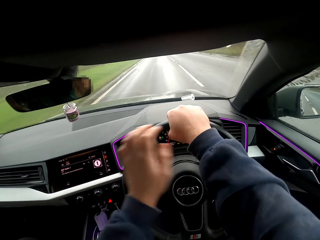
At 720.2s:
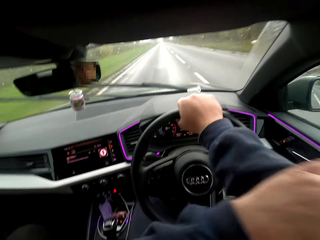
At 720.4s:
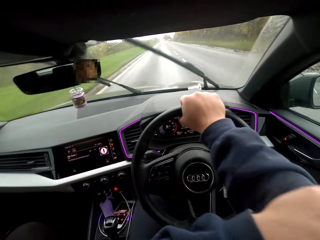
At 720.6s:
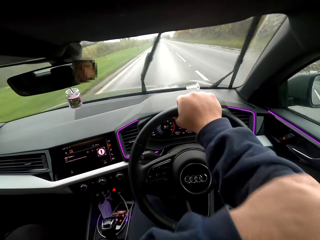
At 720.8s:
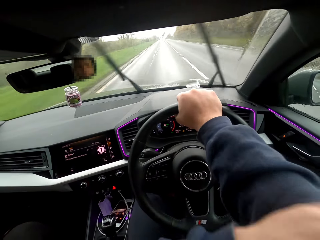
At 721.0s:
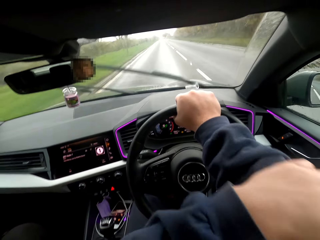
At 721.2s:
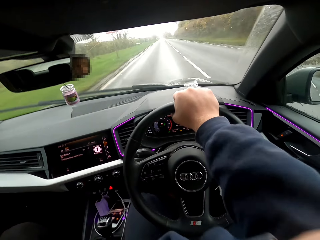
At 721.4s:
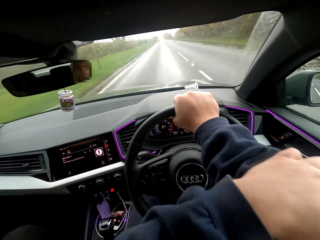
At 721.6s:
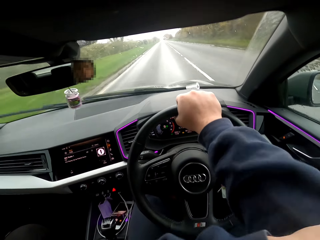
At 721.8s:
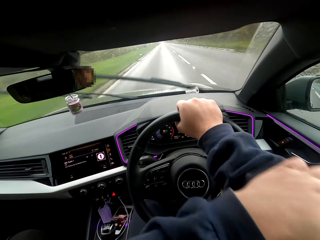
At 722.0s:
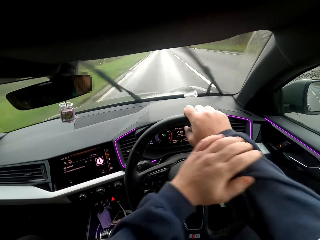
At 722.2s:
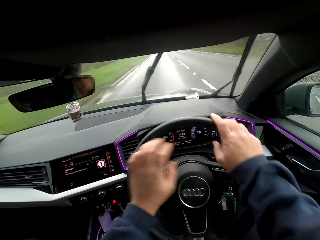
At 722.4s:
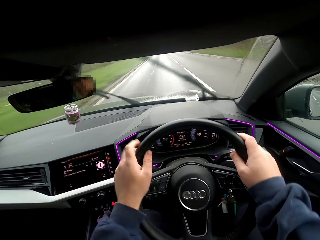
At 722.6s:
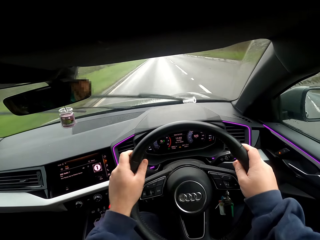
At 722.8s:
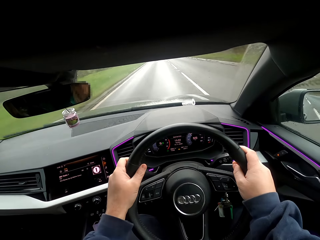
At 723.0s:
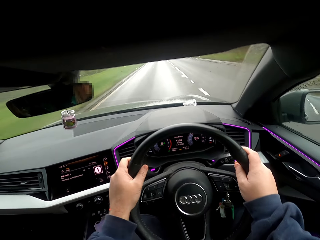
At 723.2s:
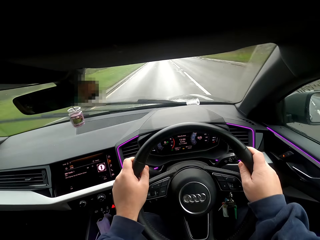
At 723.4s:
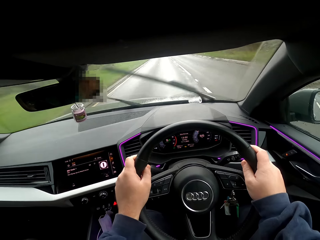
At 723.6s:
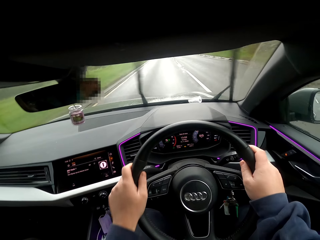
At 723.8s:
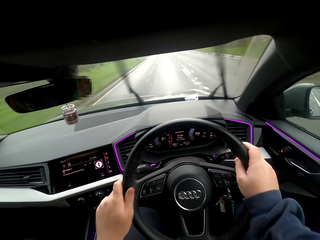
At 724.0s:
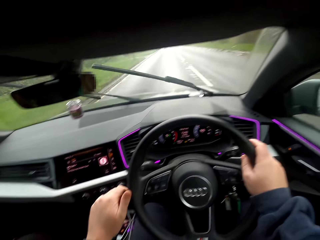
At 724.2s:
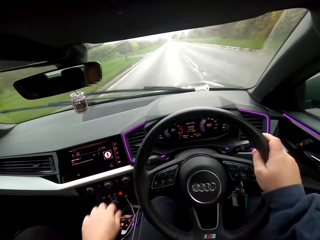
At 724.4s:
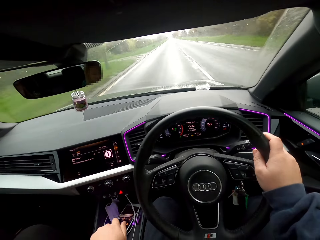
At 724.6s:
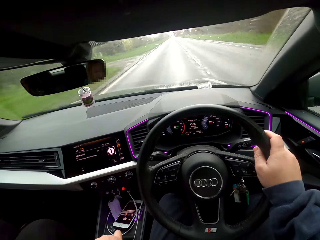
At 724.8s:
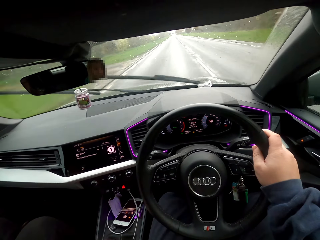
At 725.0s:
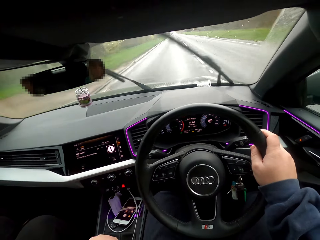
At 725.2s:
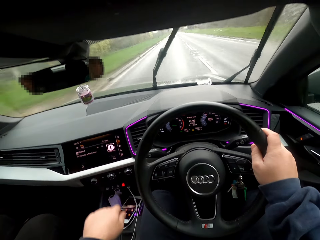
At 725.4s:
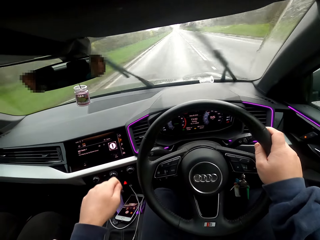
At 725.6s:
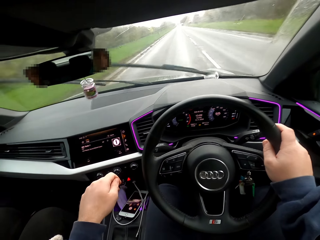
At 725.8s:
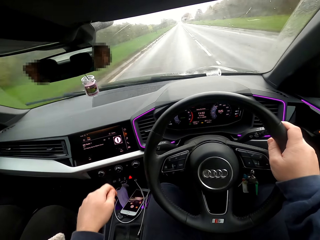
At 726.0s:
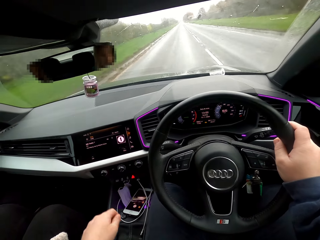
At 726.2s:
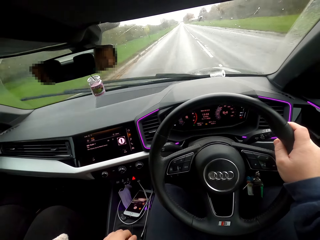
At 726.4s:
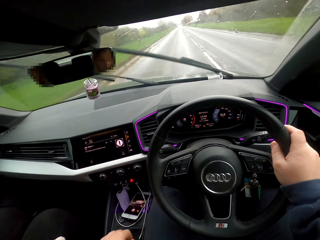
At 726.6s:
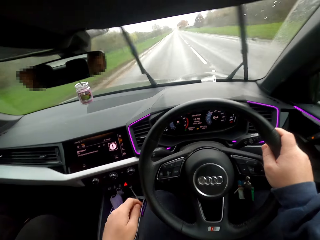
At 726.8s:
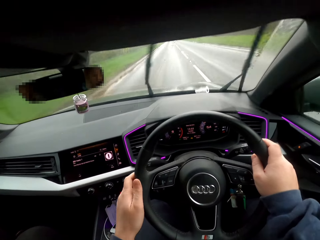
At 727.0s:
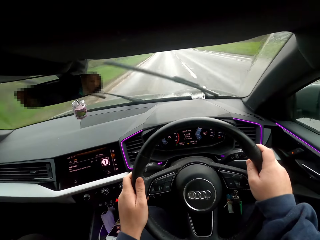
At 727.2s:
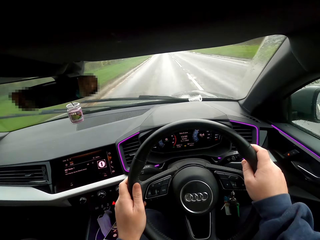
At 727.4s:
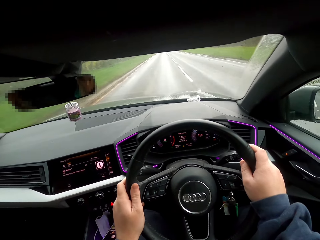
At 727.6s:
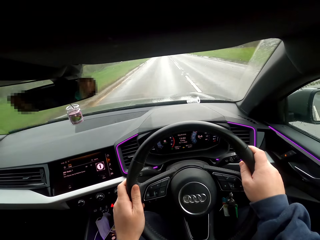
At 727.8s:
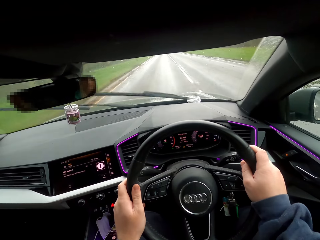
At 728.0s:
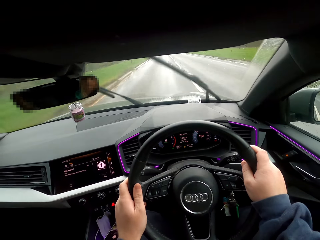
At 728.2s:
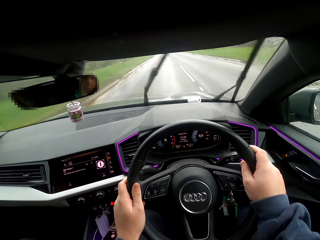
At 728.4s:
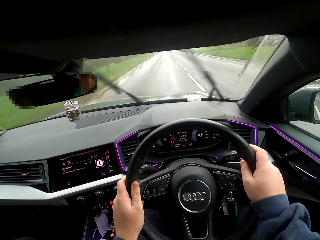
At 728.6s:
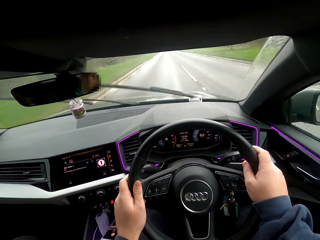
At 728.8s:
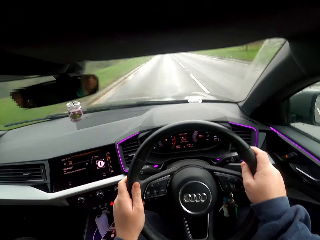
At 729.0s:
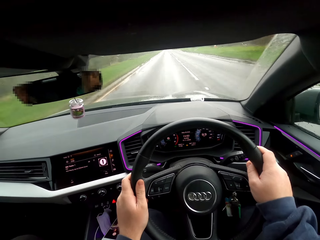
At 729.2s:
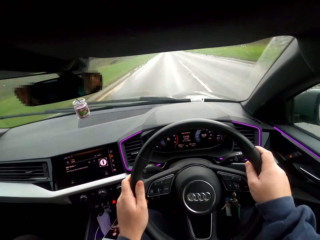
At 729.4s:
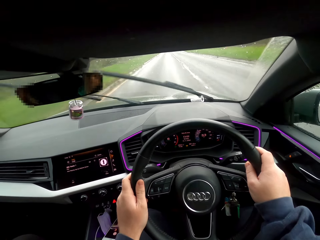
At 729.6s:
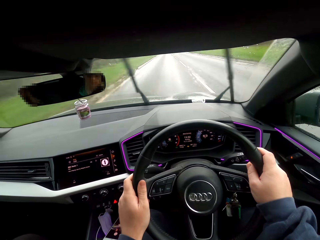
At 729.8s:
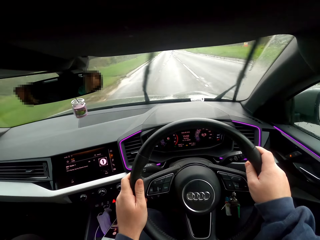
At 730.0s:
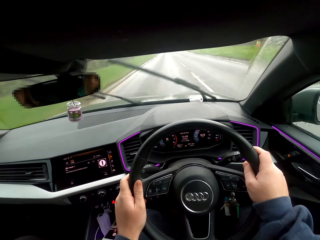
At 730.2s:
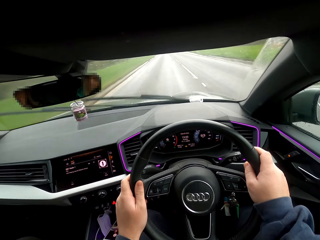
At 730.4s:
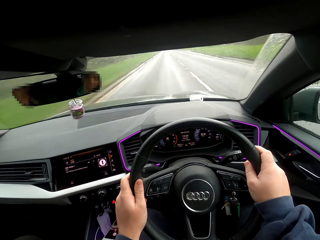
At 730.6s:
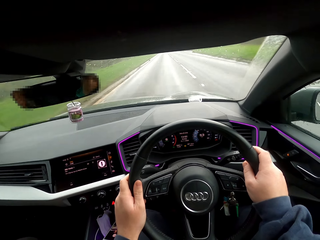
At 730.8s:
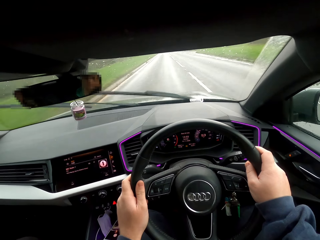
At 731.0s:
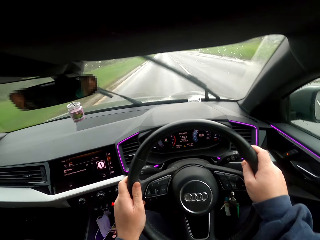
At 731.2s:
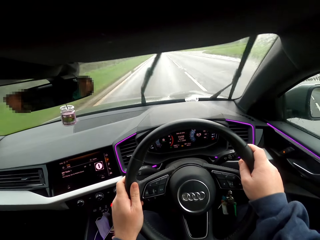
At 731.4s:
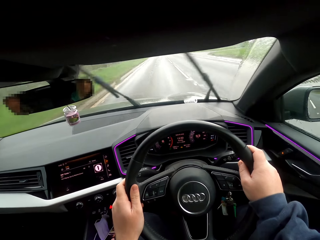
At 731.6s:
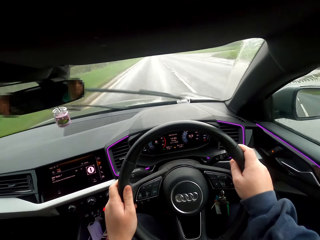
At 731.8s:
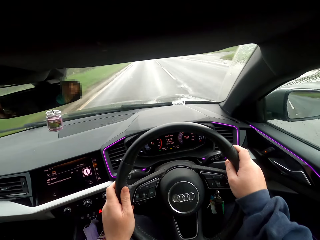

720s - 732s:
The camera wearer scratches his right hand with his left hand. He drives. He holds the car steering with both hands. He operates the gear shift with his left hand. He holds the car steering with both hands.

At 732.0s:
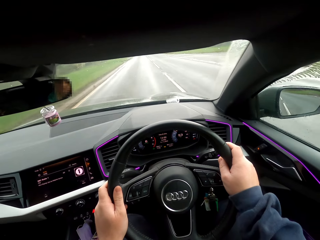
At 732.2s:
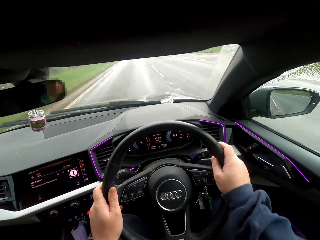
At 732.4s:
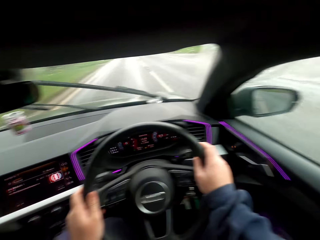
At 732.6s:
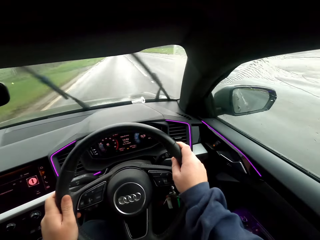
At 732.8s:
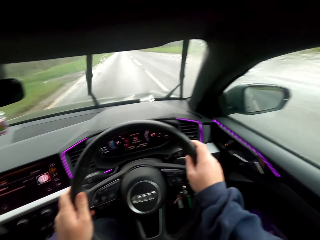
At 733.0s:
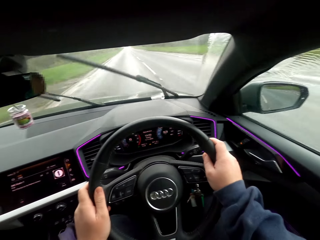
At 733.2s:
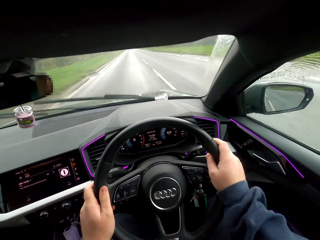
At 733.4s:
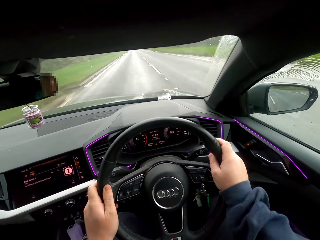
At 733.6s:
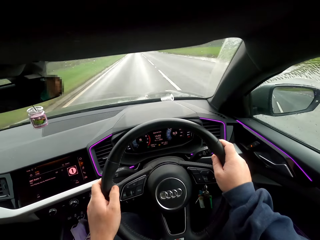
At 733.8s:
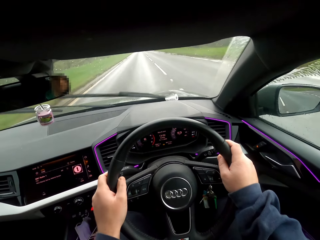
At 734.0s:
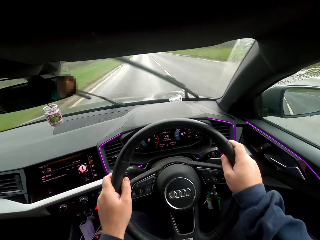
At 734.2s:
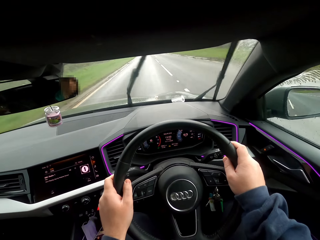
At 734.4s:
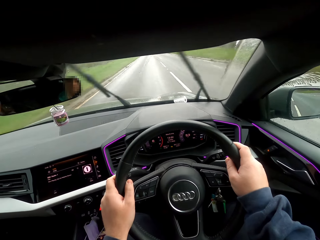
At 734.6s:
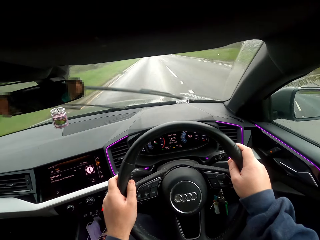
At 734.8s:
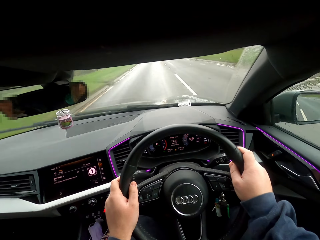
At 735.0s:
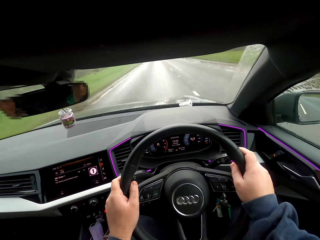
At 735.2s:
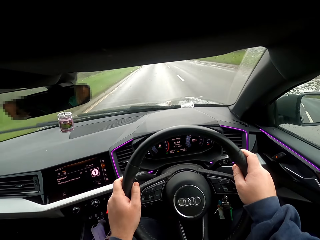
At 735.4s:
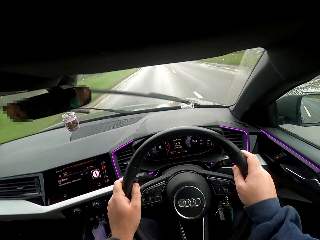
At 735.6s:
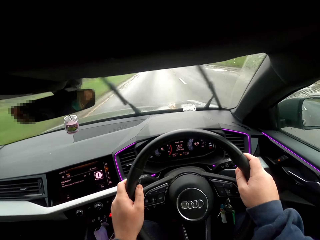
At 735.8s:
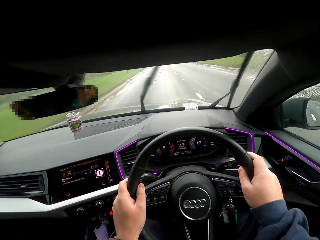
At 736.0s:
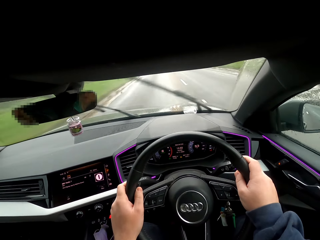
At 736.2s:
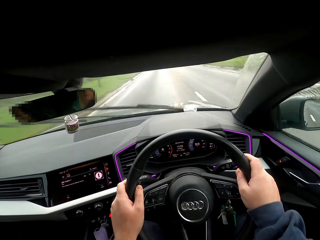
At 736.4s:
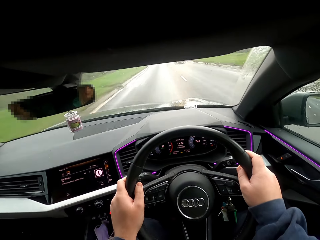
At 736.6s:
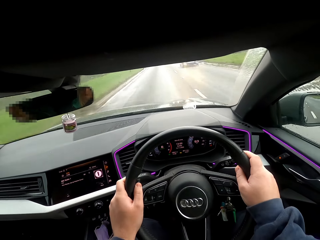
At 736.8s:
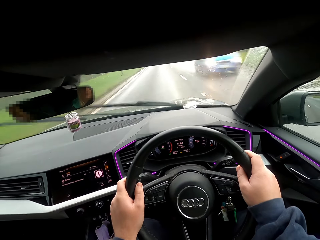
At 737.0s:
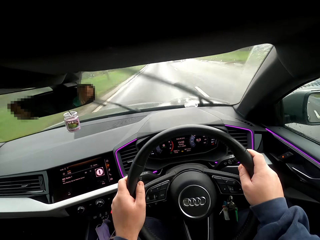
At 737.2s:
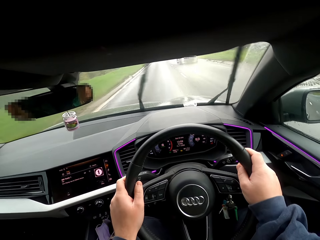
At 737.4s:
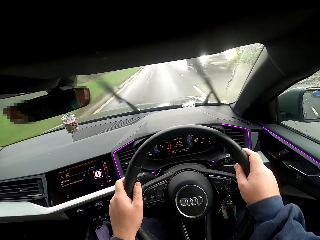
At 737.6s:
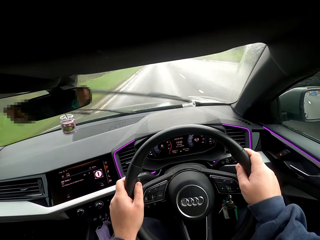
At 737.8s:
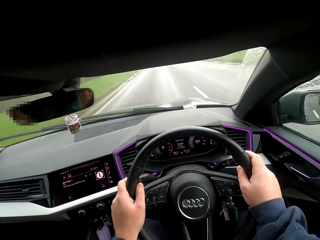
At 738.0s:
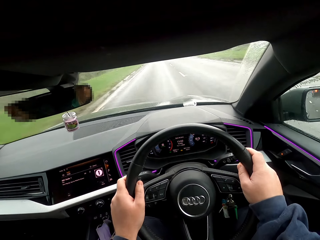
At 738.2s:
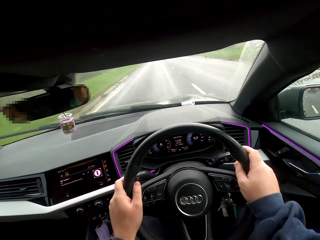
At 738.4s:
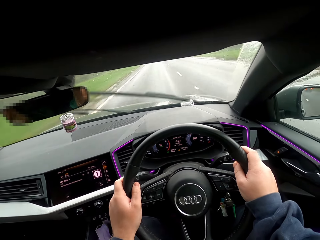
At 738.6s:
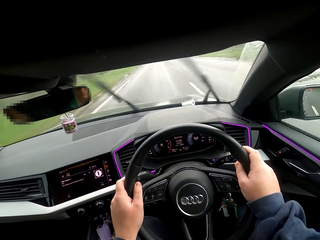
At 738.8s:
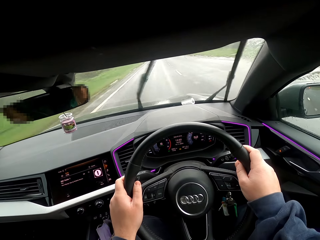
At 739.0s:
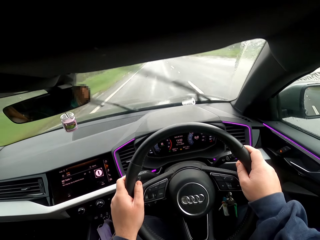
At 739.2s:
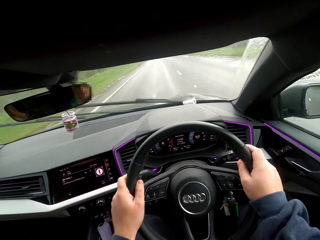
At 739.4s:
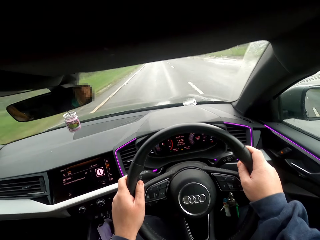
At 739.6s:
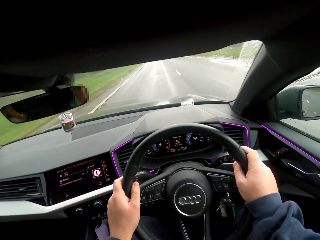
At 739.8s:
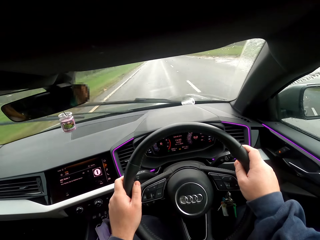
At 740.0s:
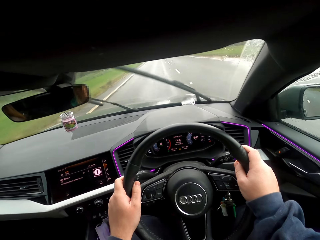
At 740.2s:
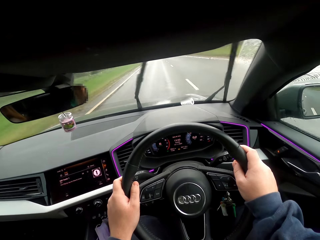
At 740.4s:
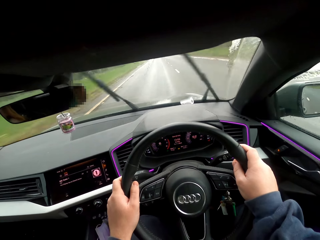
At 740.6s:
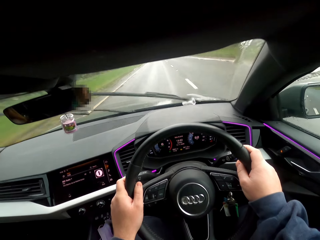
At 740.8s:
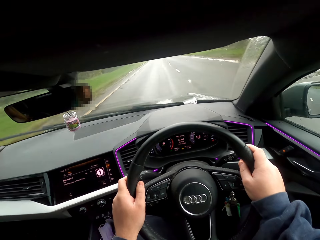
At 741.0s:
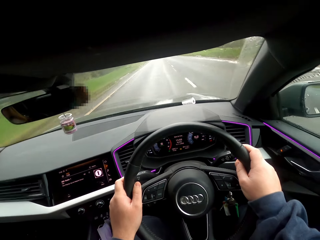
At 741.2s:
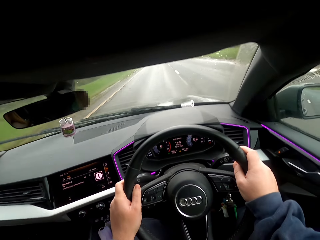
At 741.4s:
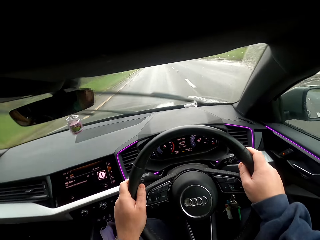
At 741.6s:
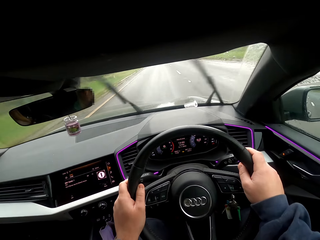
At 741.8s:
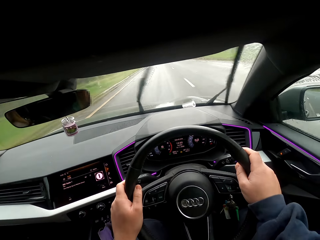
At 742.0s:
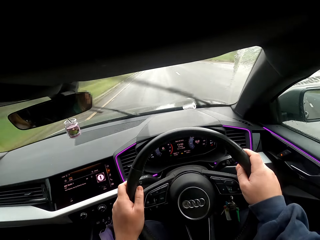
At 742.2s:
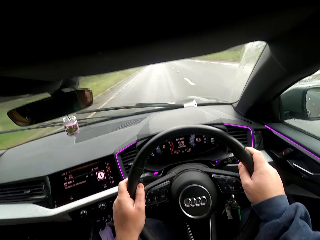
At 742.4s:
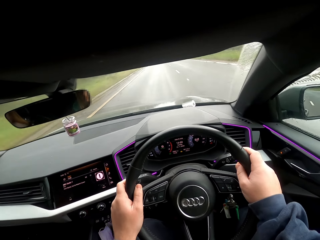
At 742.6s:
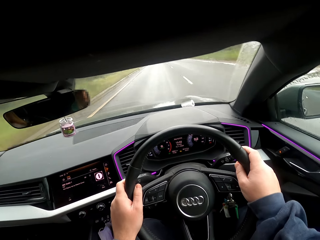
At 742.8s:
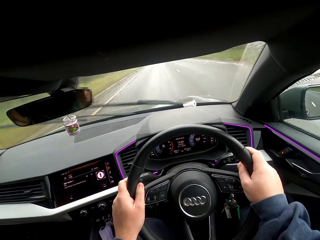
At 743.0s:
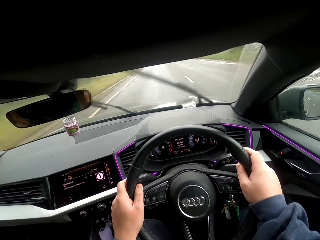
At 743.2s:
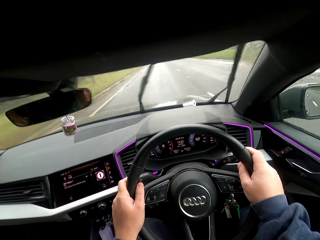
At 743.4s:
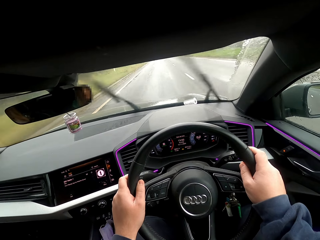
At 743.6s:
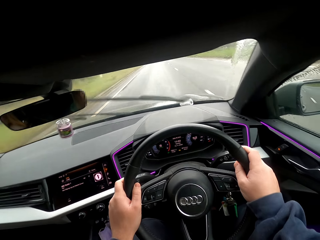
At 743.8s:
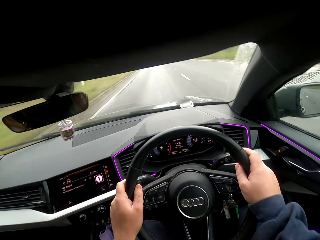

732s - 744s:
A blue car drives past the camera wearer. A black car drives past the camera wearer.
